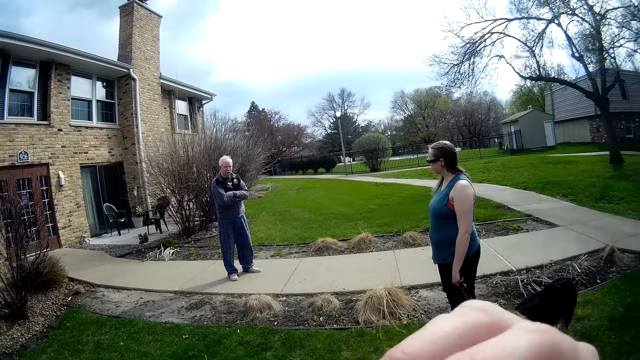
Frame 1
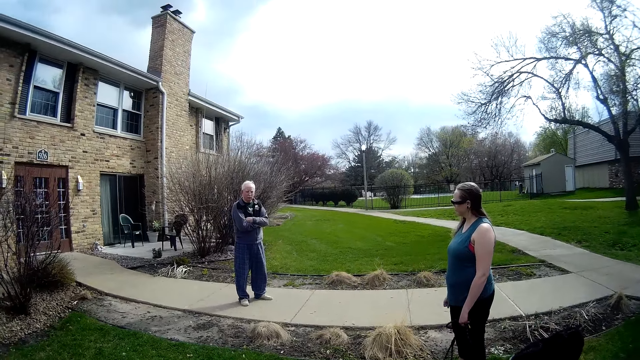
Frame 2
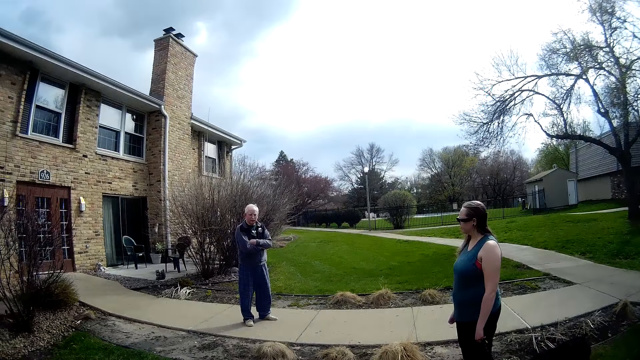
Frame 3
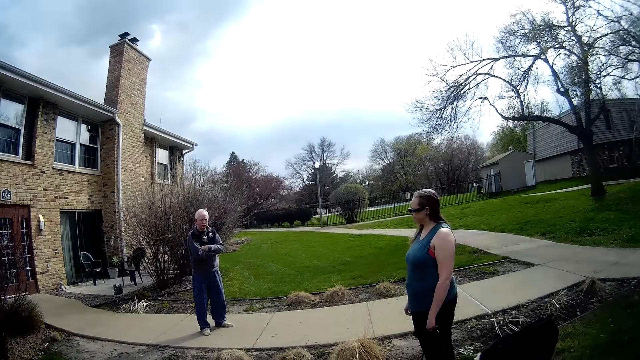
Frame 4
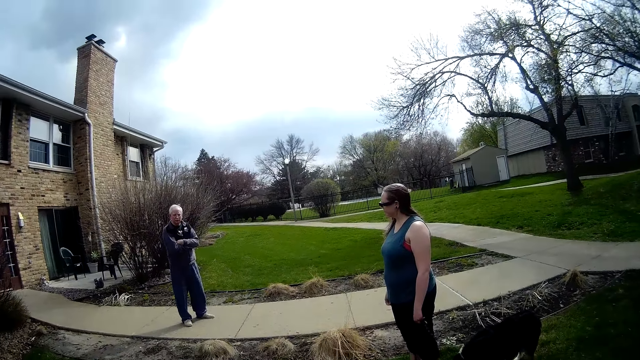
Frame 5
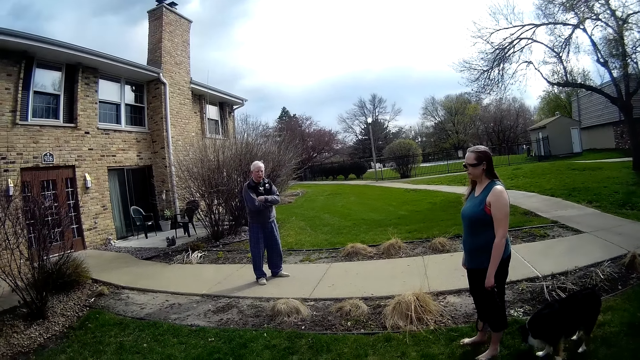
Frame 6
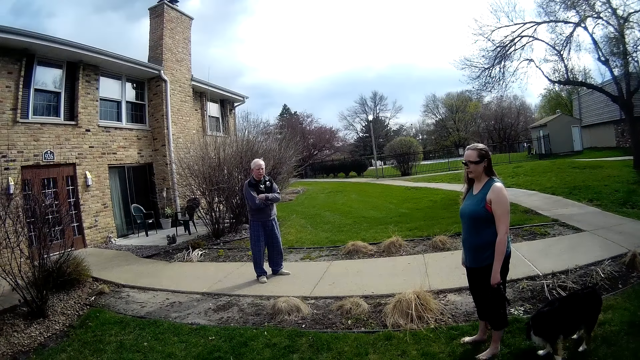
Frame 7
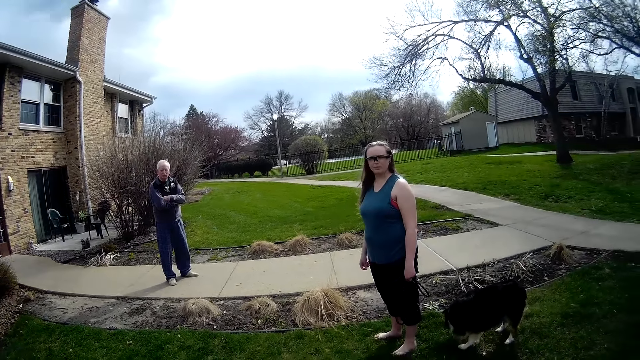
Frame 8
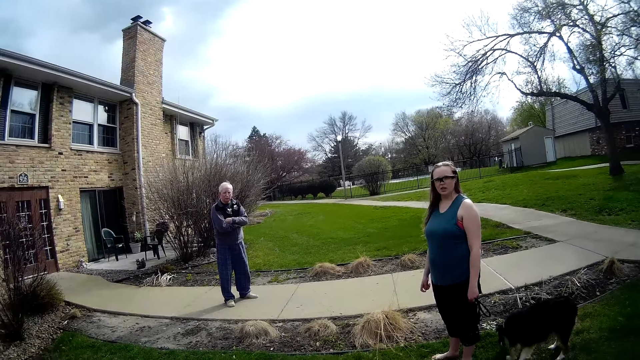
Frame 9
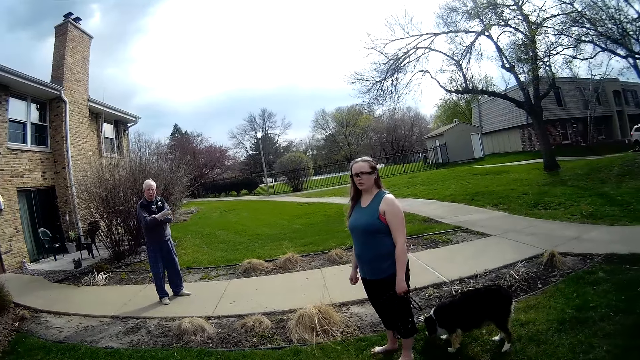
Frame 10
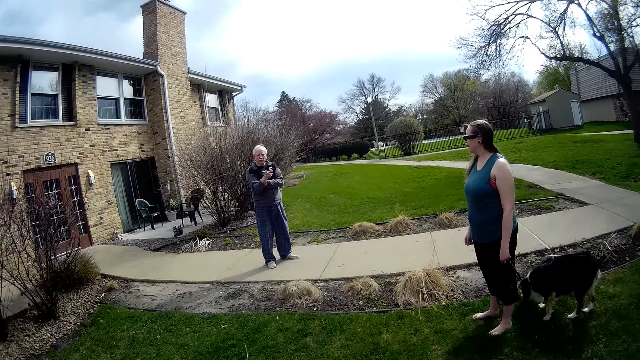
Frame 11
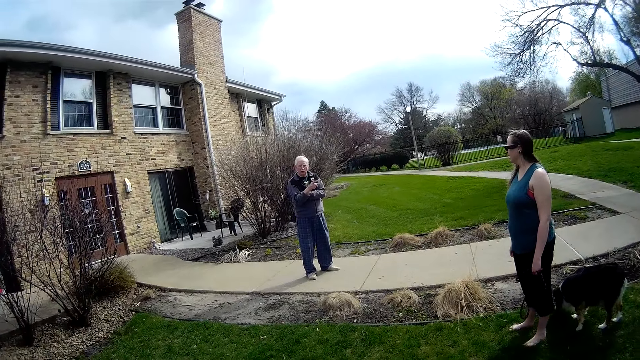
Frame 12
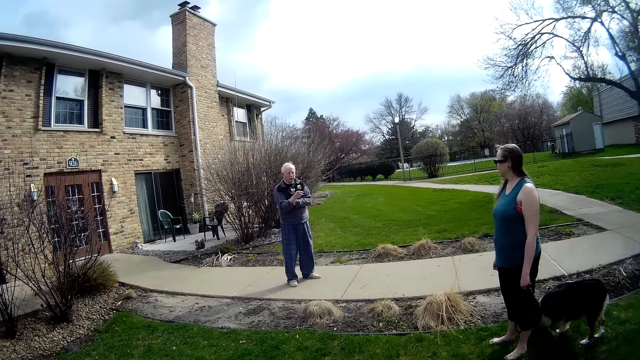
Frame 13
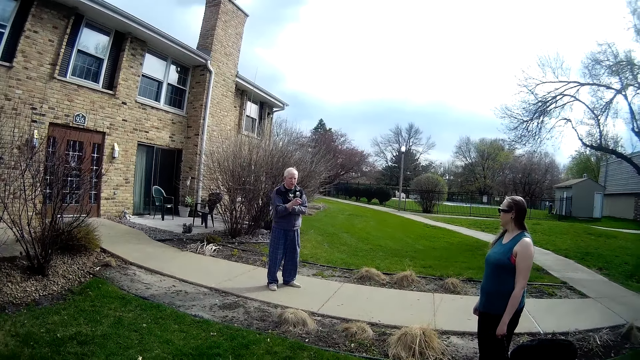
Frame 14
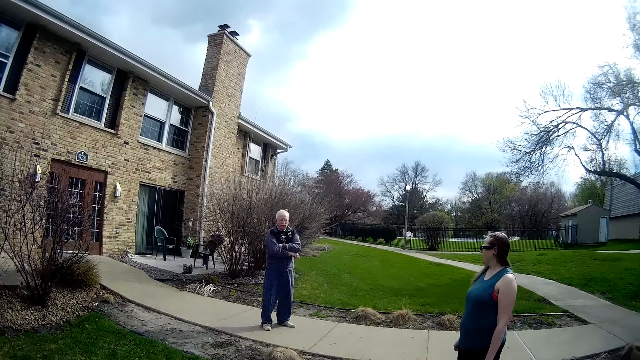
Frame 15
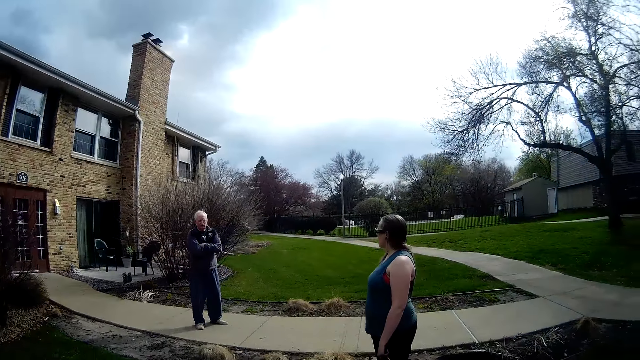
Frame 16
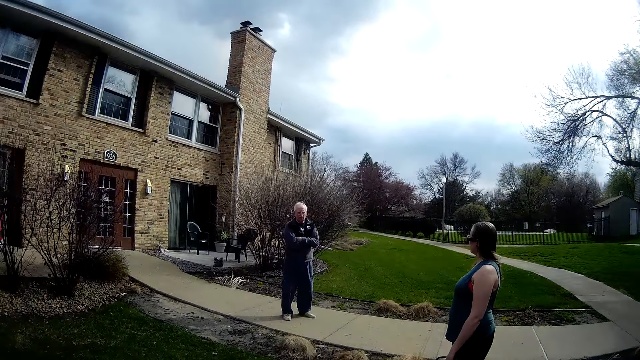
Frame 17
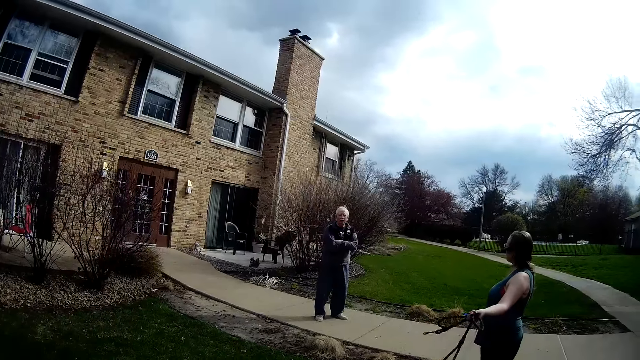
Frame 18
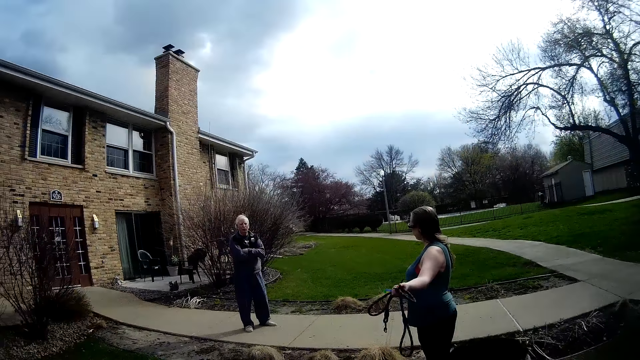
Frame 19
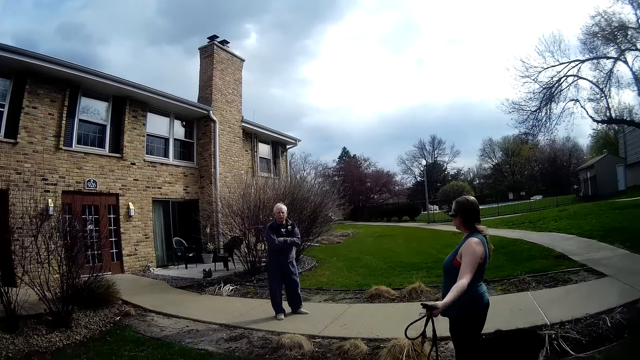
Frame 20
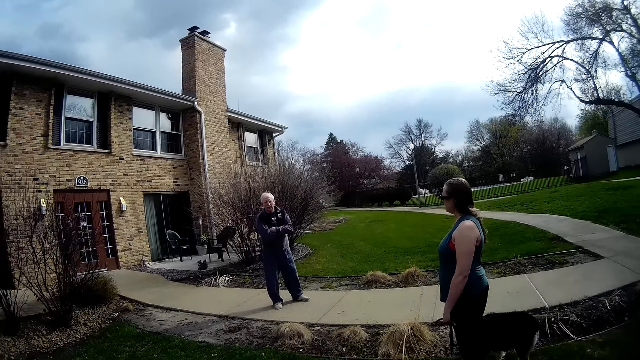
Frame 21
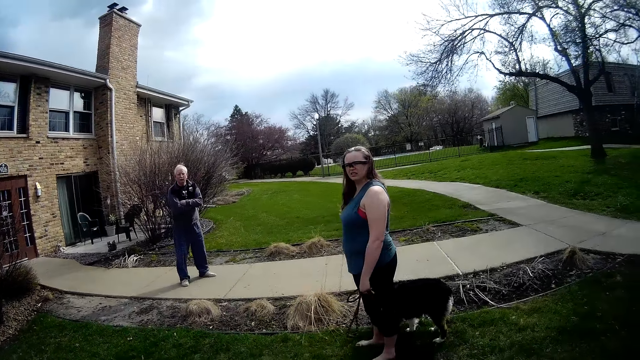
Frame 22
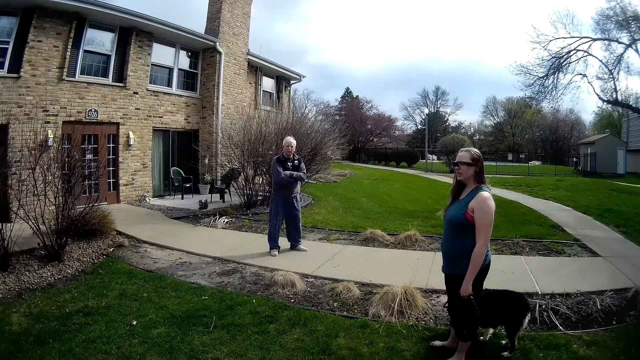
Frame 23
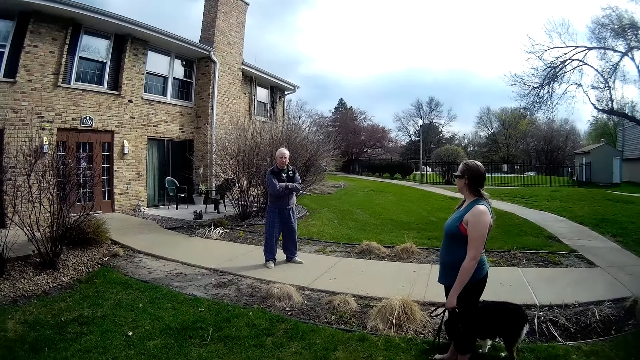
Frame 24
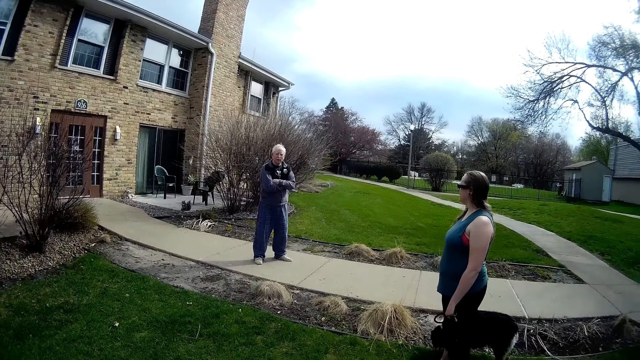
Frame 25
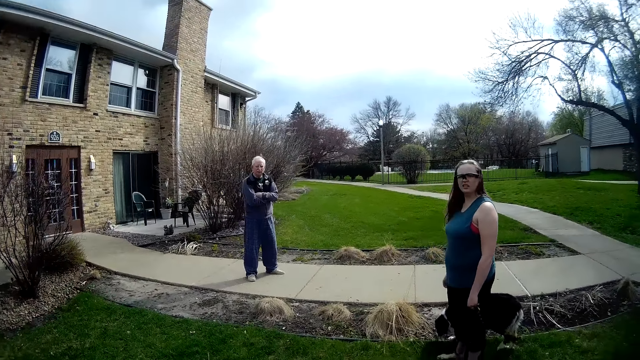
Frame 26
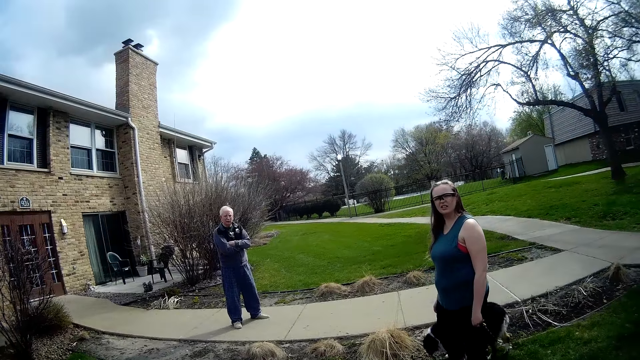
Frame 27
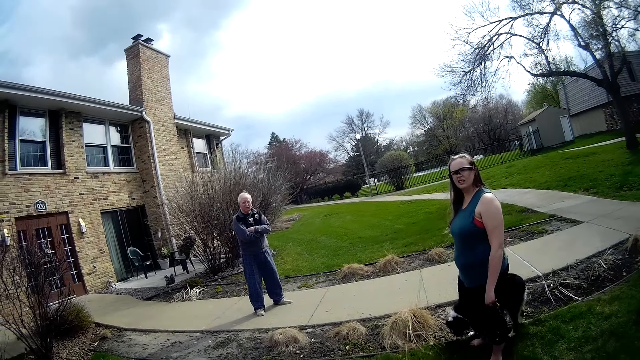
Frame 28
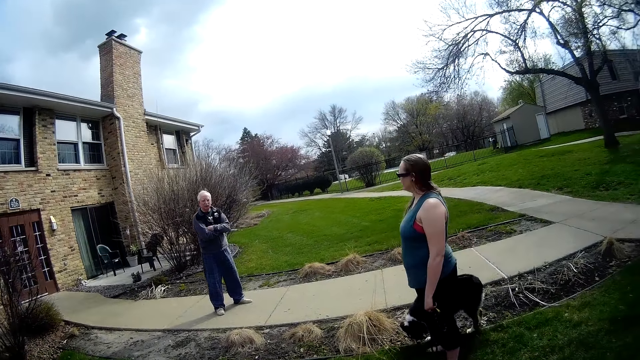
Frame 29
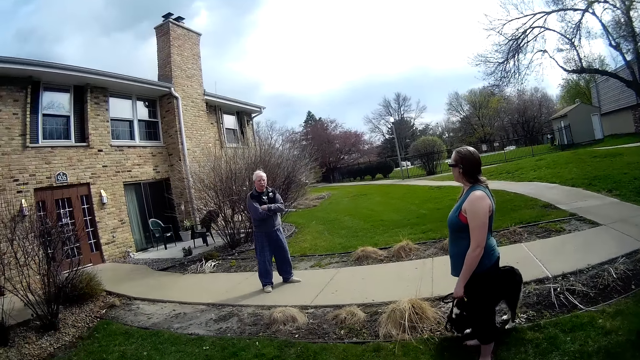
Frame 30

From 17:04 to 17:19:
The man unfolds his right arm. A person talks to another person. The man folds his arms. The camera wearer talks to the other person and the first person. The dog sniffs the lawn with its nose.

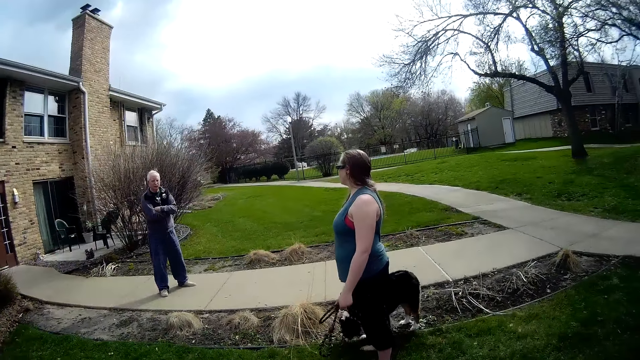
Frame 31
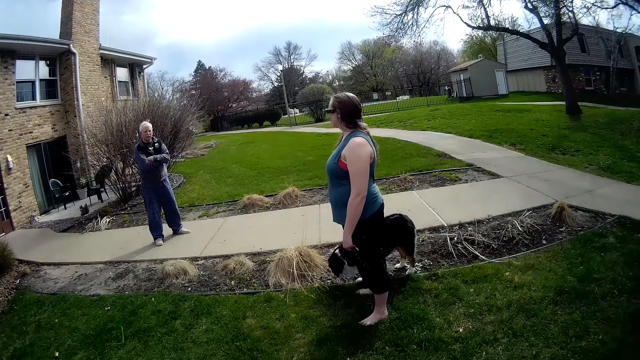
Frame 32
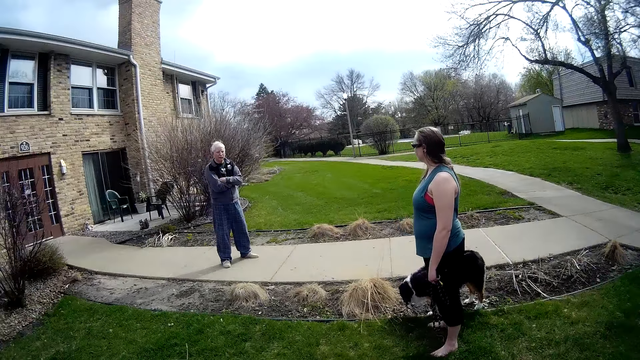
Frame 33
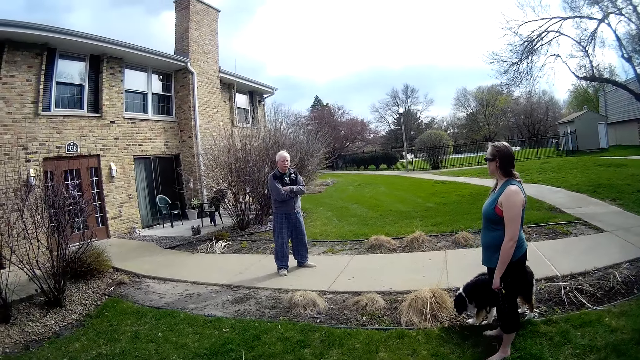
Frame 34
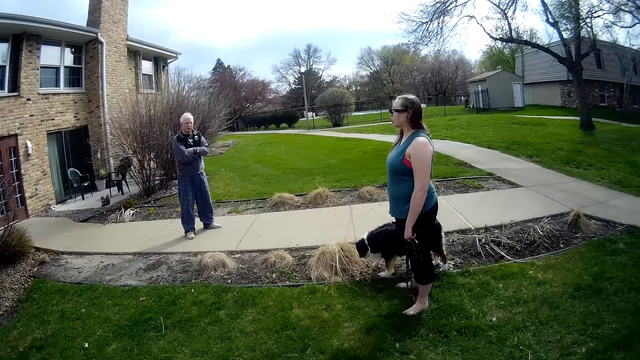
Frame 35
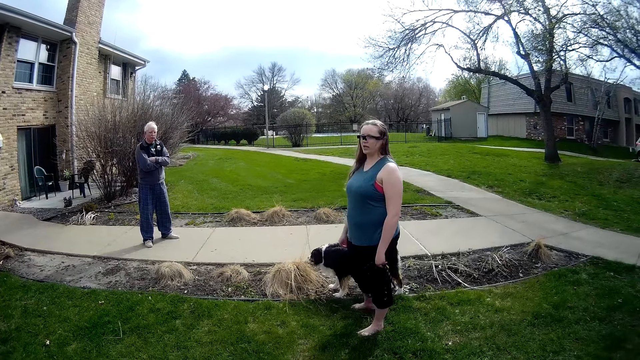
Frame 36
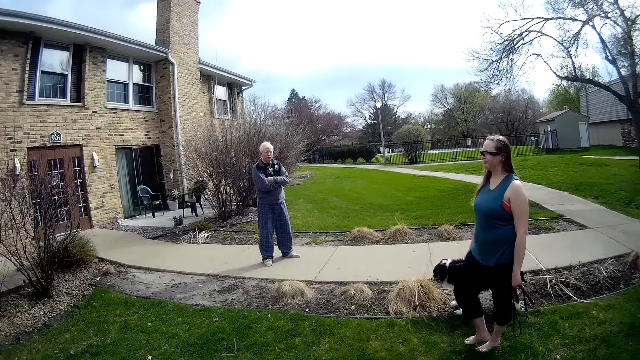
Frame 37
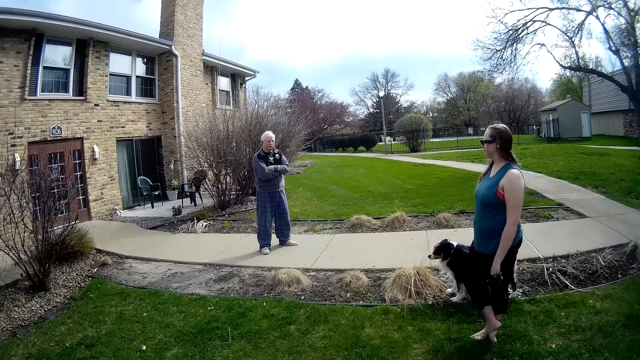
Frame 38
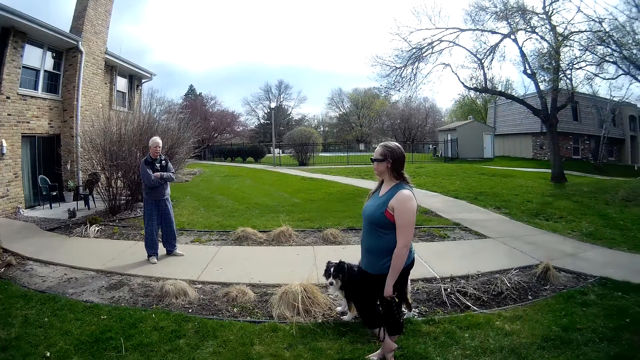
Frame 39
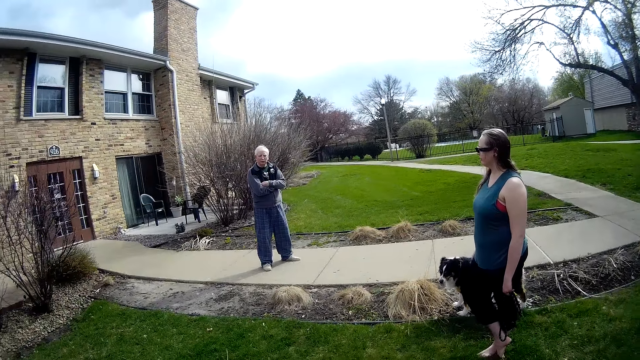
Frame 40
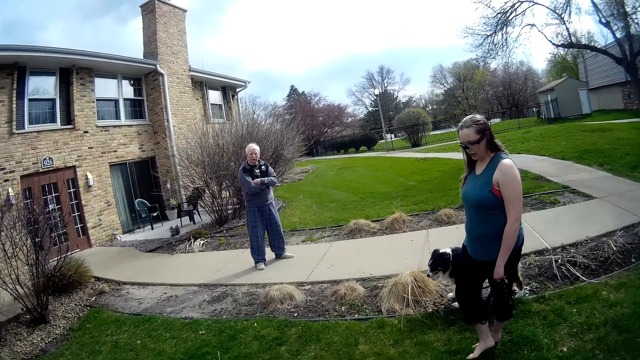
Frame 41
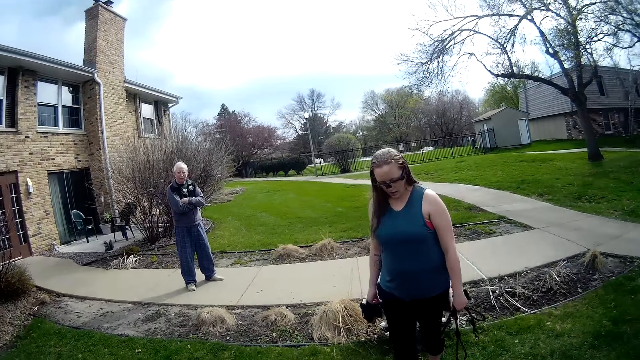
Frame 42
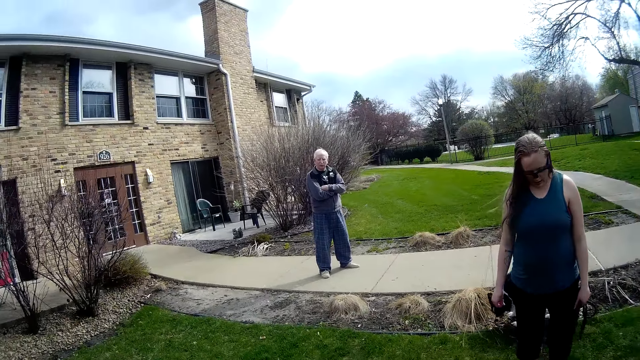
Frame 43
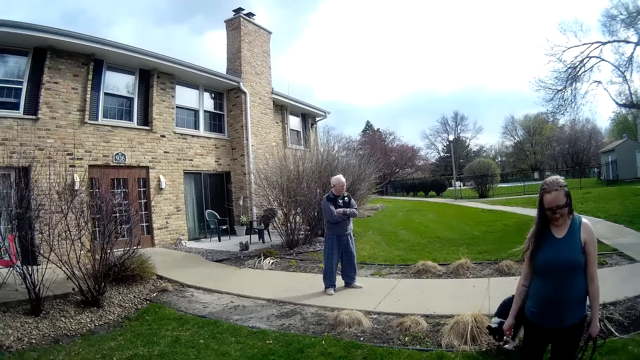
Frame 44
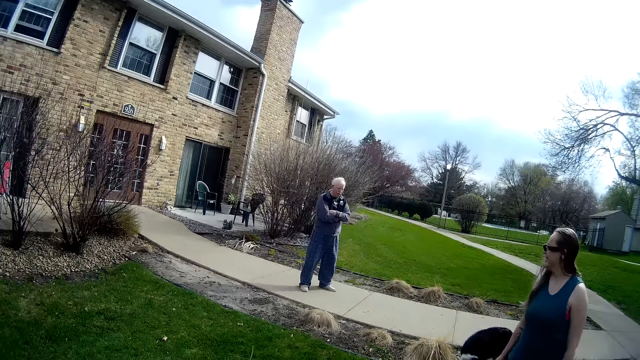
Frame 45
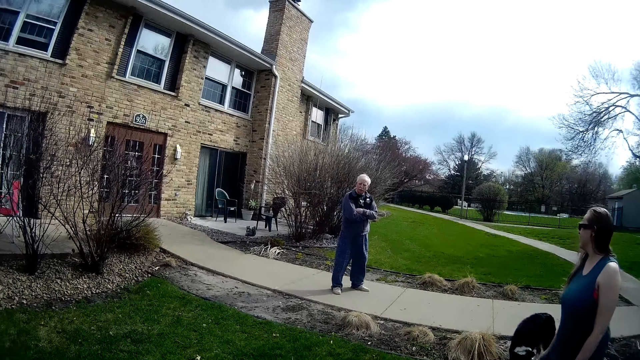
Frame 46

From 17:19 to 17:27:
A person talks to the camera wearer. The woman walks on a lawn.
